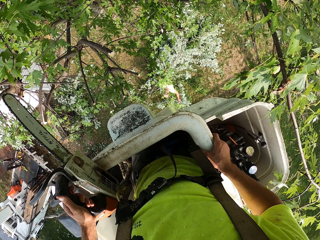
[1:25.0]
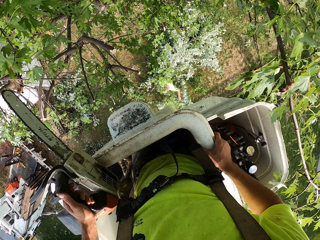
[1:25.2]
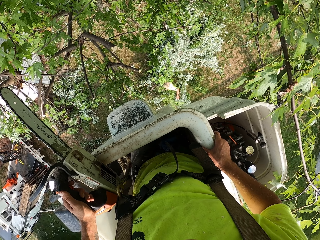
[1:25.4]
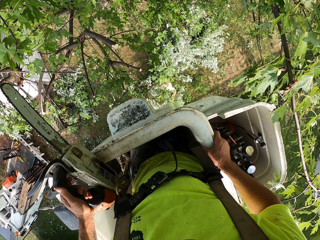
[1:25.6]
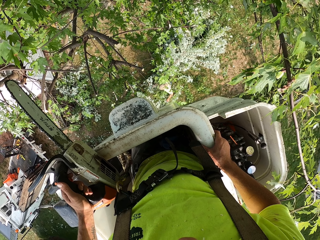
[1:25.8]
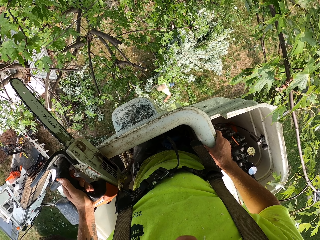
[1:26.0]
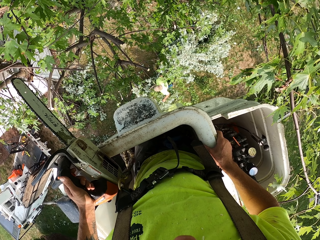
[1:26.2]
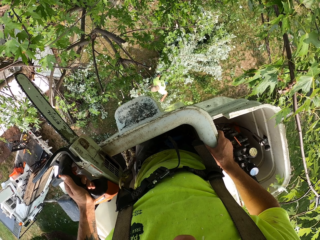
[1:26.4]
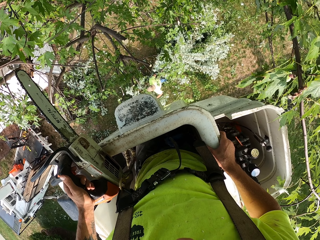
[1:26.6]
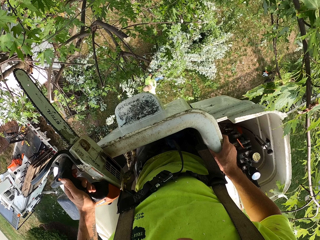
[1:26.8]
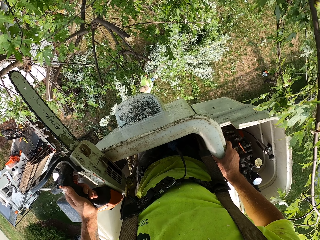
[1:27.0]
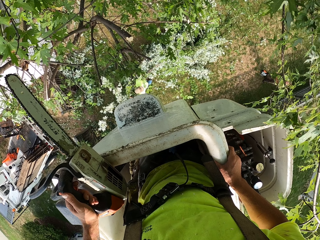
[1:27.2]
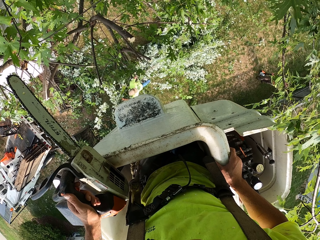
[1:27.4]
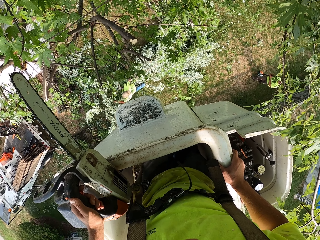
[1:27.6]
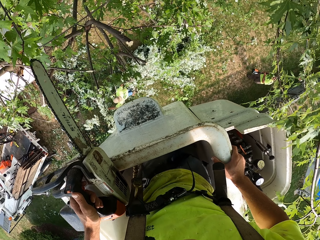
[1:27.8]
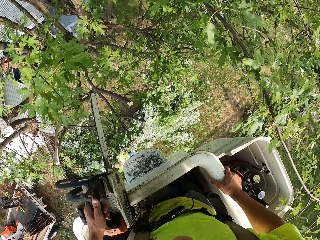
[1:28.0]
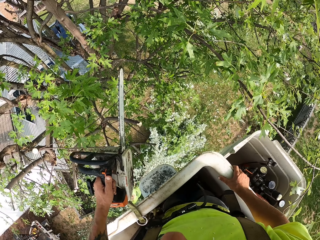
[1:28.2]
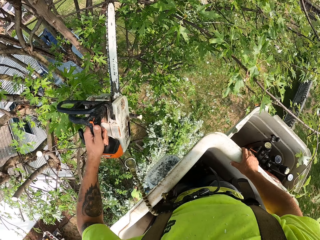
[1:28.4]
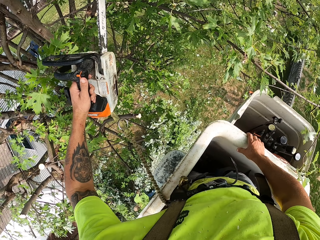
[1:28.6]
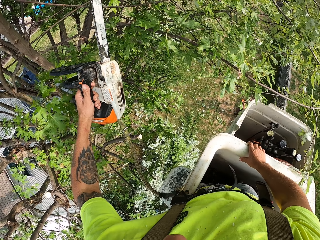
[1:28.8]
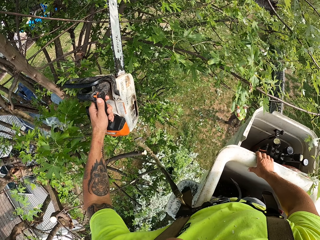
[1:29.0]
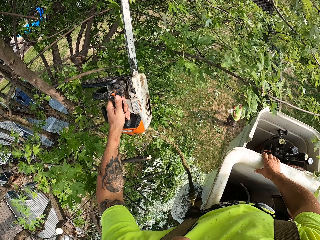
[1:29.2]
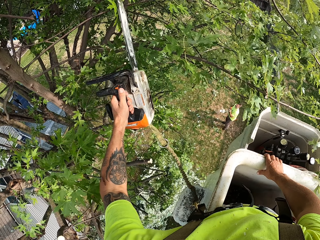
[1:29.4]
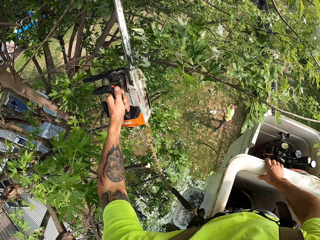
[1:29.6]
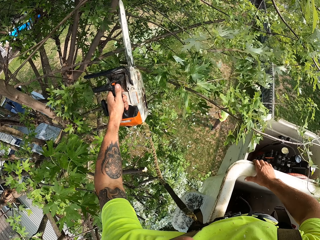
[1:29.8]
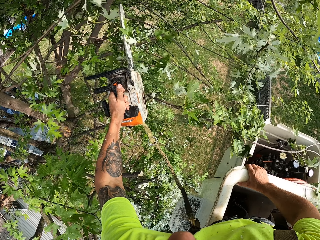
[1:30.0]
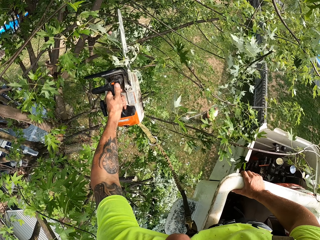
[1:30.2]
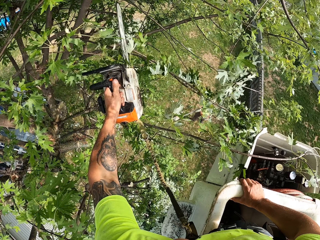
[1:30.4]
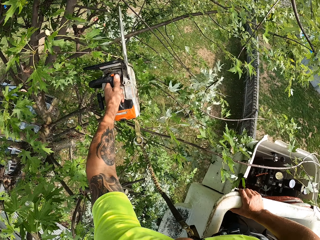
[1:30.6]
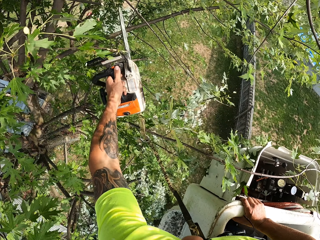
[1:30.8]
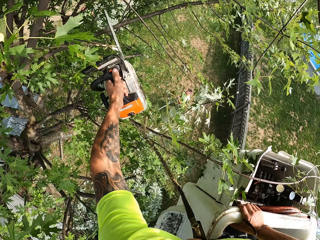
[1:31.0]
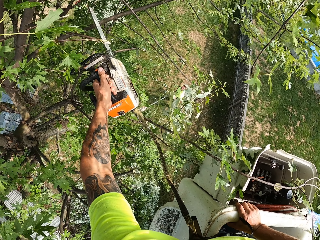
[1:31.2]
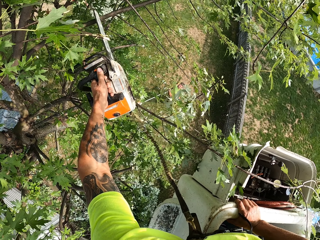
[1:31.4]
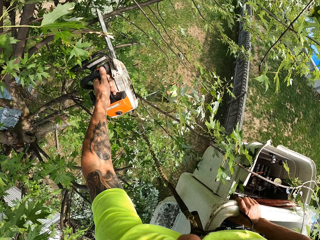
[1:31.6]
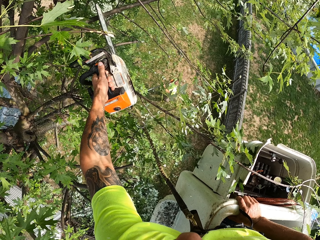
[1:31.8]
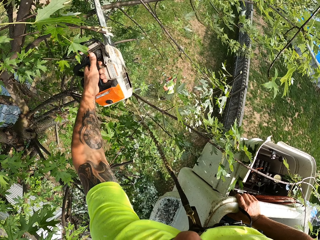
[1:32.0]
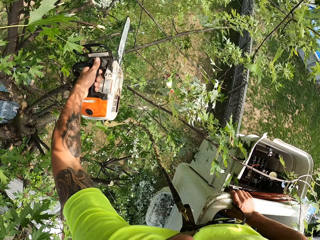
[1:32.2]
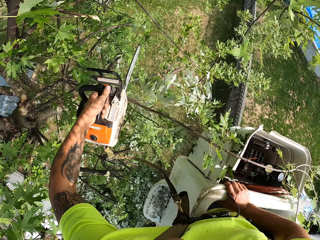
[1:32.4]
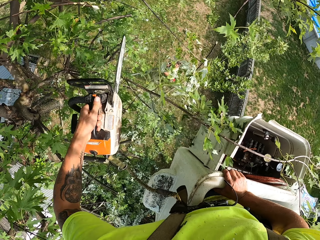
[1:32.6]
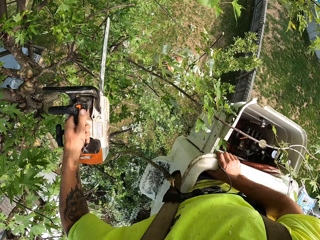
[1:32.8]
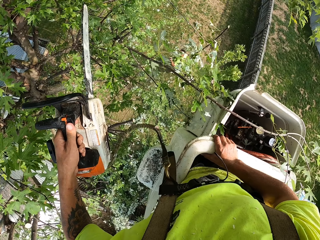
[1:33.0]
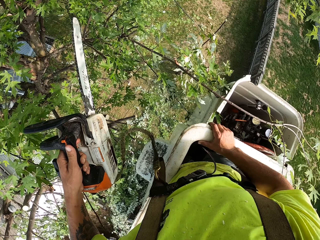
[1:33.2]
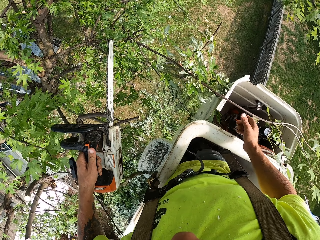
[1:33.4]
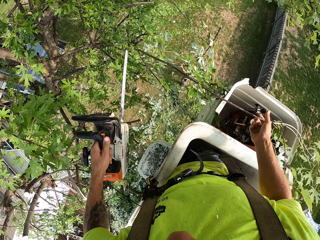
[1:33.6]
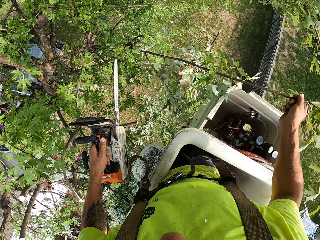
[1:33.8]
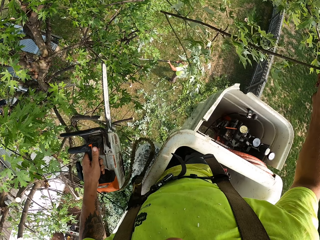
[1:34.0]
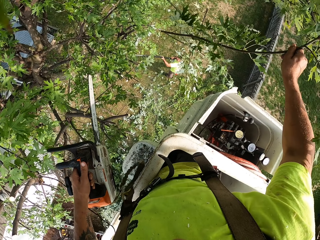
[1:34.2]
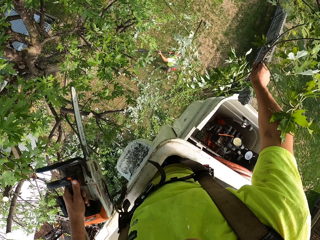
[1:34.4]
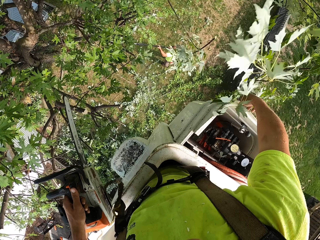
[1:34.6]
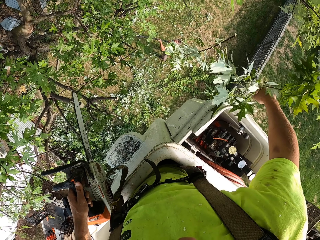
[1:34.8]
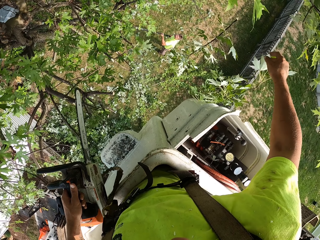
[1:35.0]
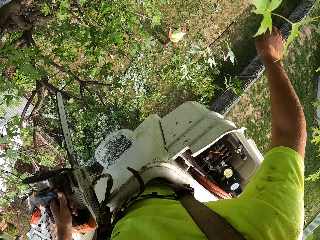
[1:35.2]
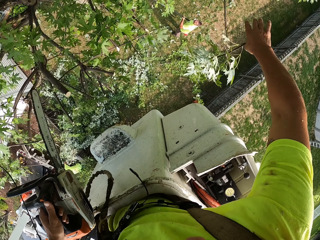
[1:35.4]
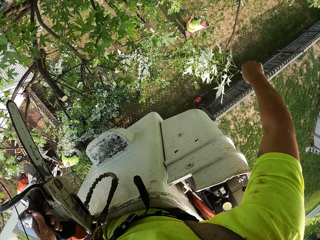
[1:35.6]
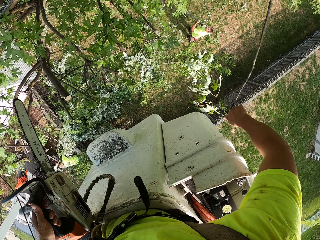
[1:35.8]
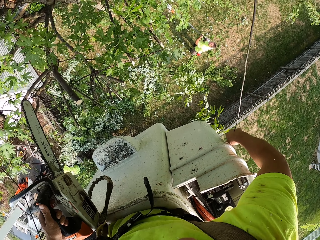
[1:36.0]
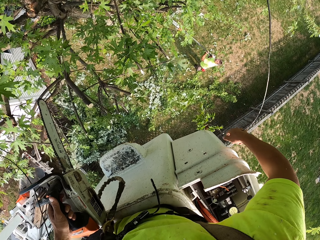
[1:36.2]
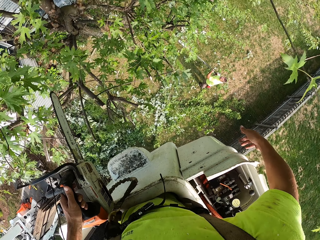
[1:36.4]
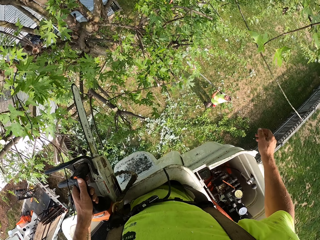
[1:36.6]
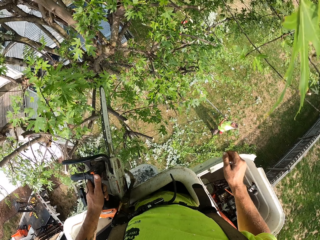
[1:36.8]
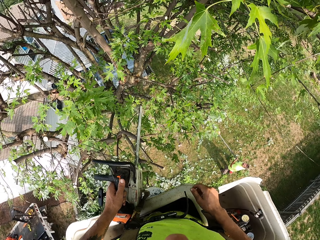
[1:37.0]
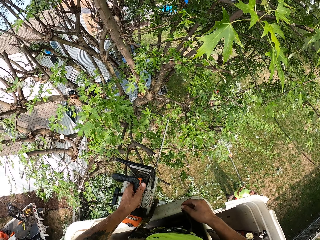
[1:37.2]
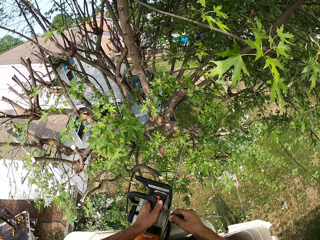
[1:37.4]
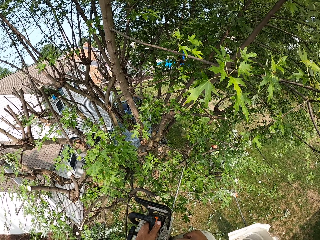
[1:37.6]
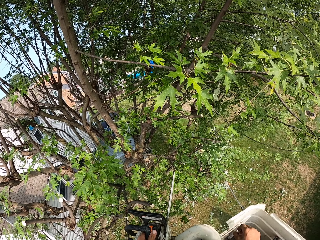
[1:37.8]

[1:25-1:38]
The camera wearer cuts a tree branch with the chainsaw in his left hand. He throws a tree branch on the floor with his right hand.

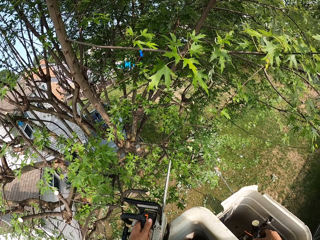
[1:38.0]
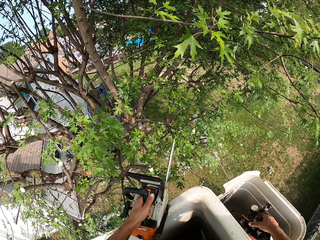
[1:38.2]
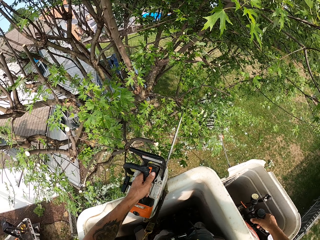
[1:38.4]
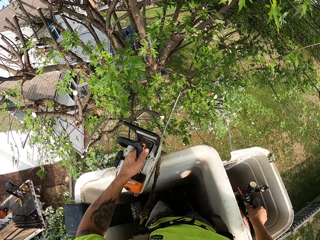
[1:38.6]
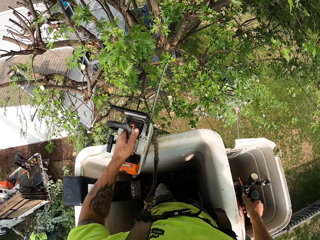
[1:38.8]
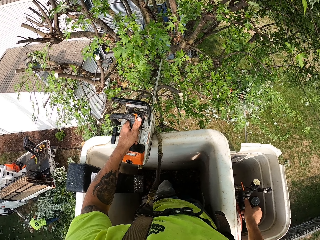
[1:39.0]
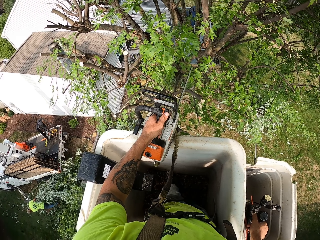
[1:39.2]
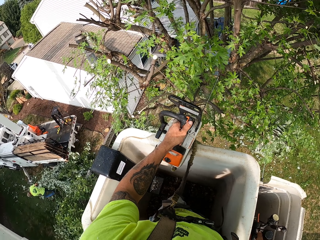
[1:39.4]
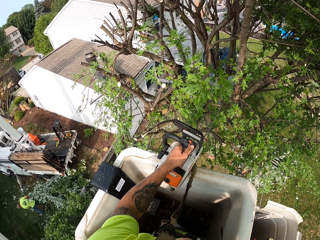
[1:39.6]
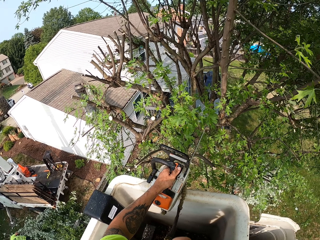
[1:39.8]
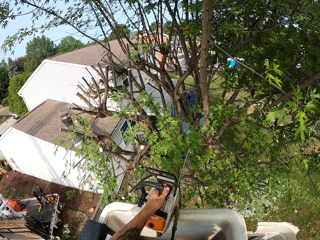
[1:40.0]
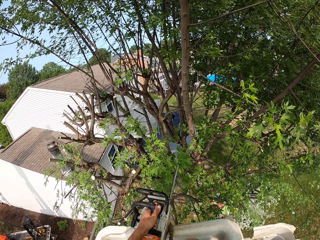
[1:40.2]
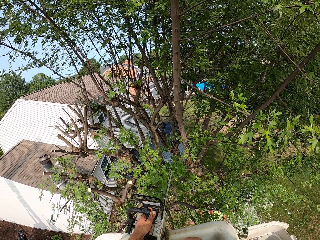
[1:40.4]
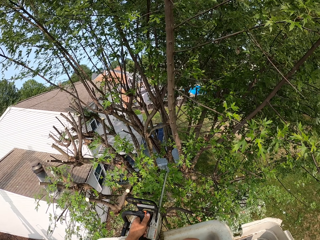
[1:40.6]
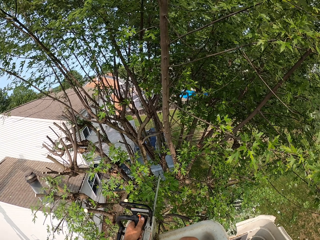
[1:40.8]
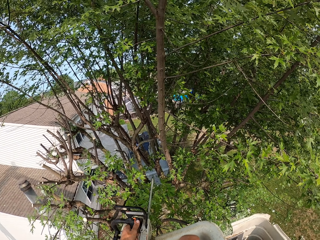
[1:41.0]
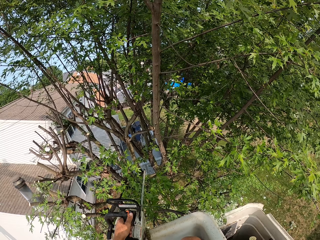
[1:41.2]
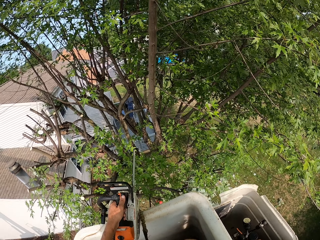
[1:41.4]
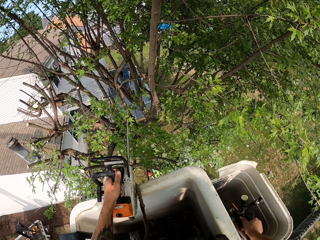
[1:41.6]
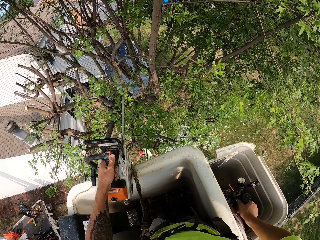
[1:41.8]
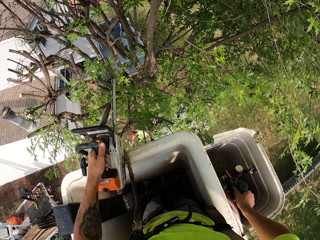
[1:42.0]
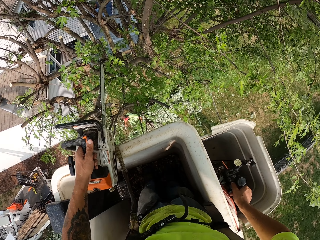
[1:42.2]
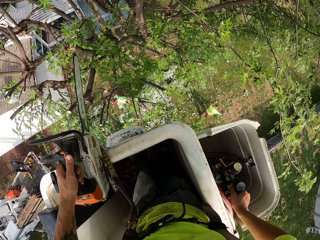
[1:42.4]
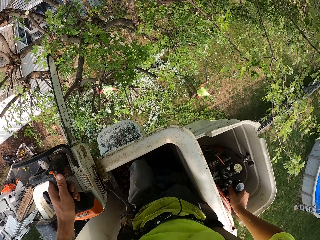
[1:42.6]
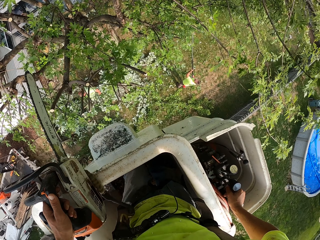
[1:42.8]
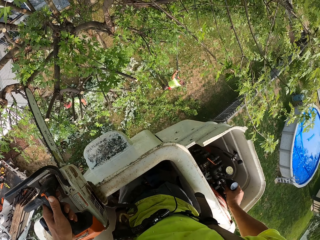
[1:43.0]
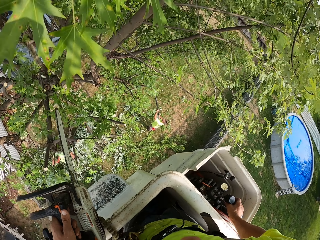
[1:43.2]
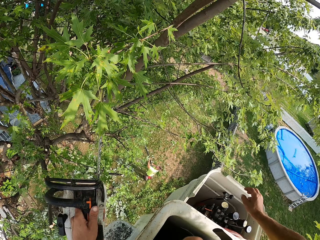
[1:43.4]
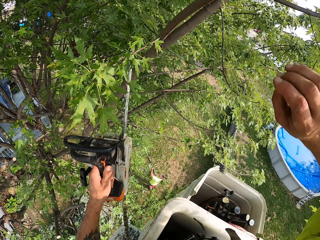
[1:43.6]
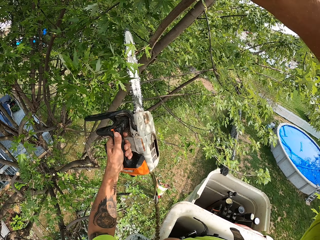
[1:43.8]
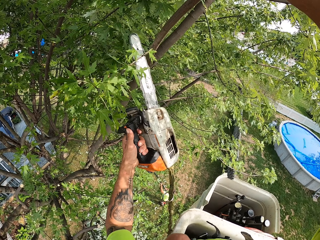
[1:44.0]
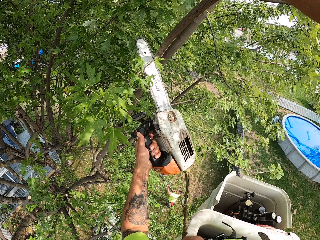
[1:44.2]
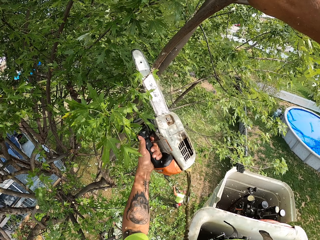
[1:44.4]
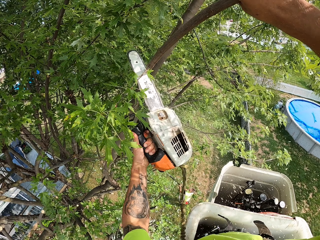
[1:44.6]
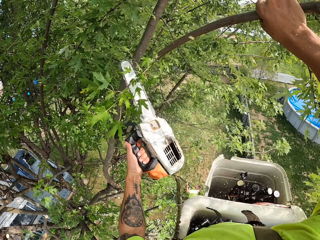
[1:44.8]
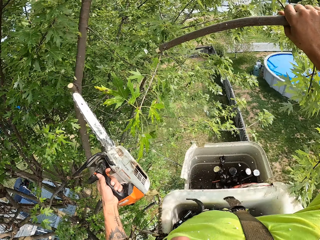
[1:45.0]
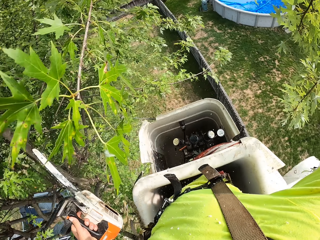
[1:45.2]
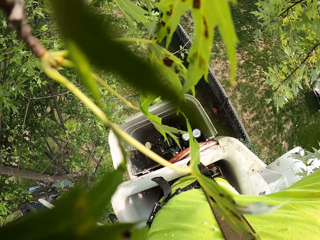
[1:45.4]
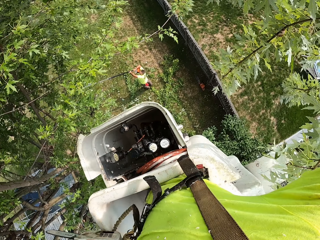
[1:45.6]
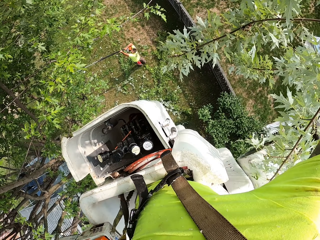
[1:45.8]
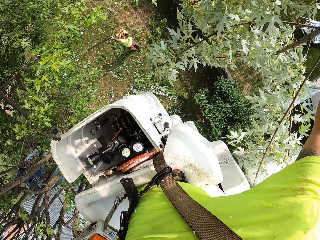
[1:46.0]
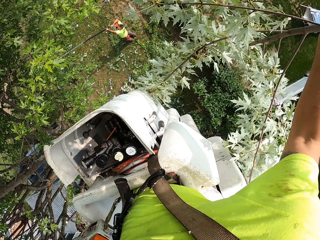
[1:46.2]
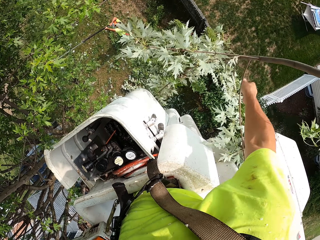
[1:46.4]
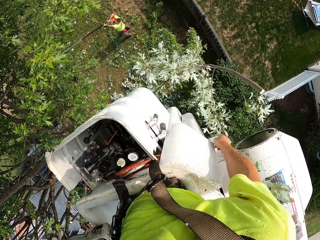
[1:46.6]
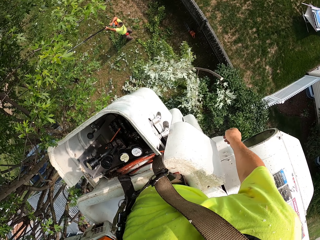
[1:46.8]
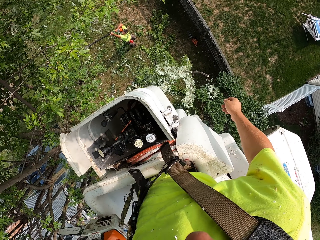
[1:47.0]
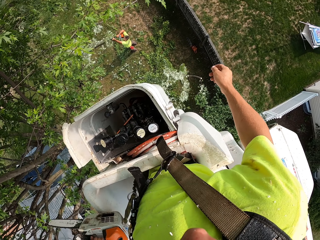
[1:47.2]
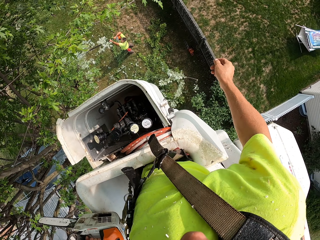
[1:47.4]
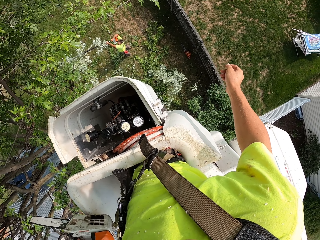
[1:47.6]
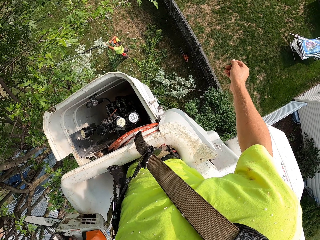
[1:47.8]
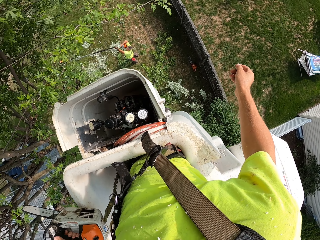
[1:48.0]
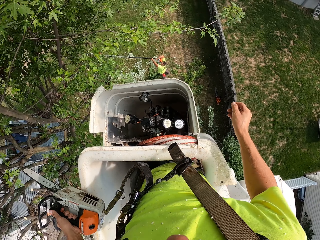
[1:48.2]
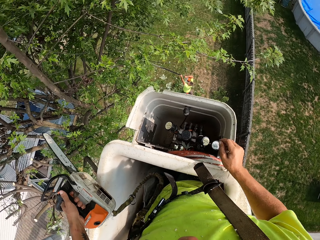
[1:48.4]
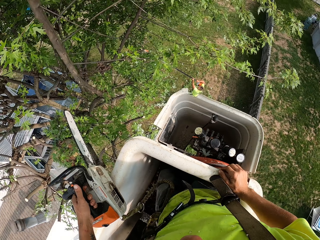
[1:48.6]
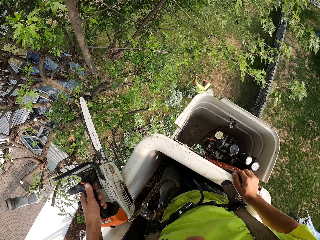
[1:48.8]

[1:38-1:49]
The camera wearer operates the crane bucket. He pulls the hydraulic lever of the boom lift with his right hand. He cuts a tree branch with the chainsaw in his left hand. He throws the tree branch on the floor with his right hand.
